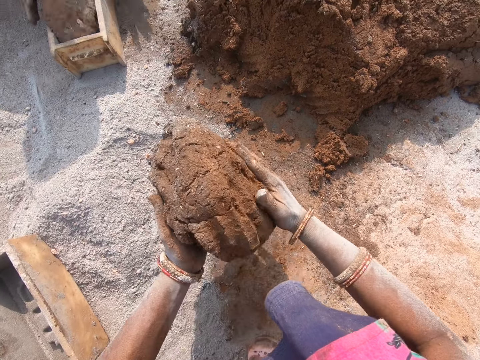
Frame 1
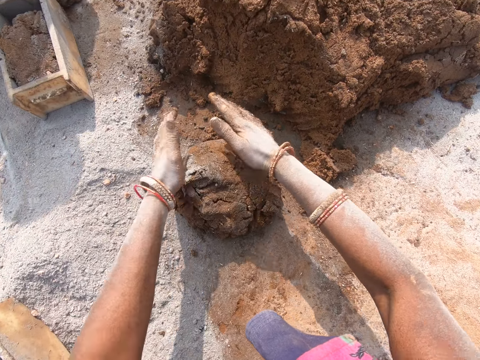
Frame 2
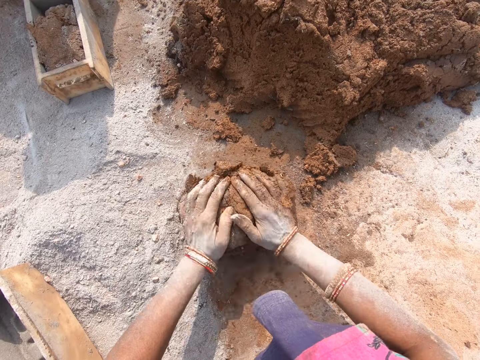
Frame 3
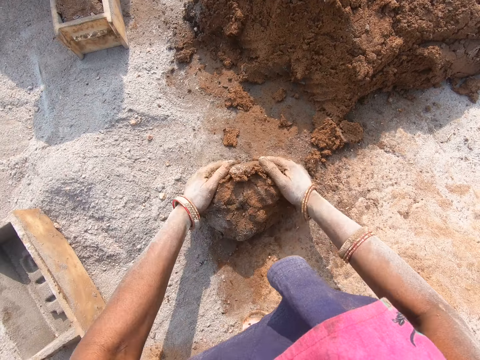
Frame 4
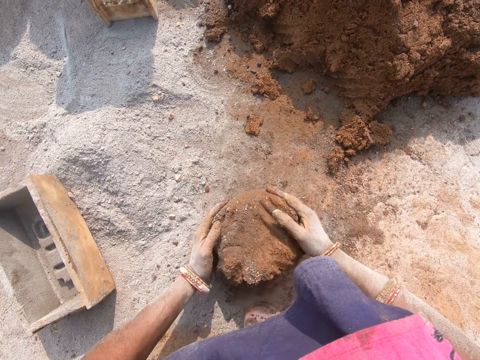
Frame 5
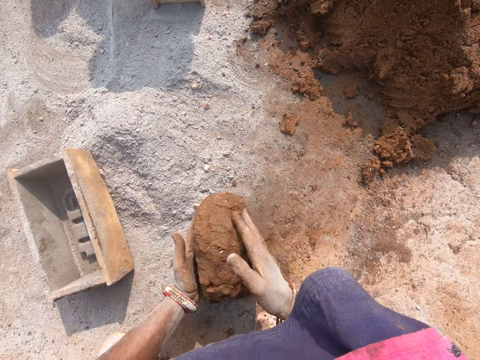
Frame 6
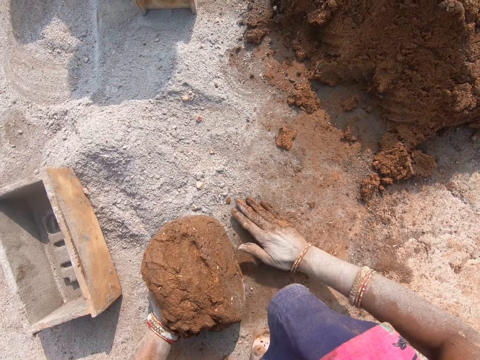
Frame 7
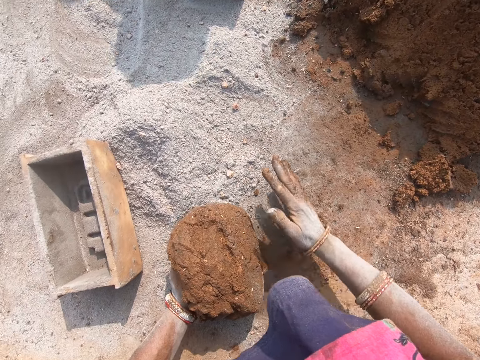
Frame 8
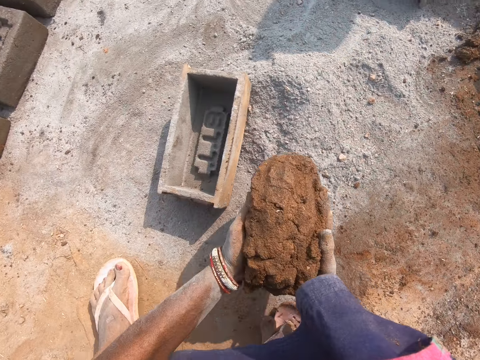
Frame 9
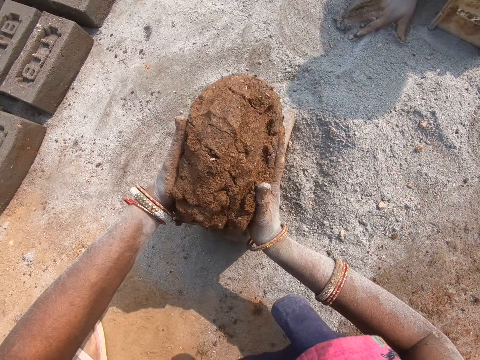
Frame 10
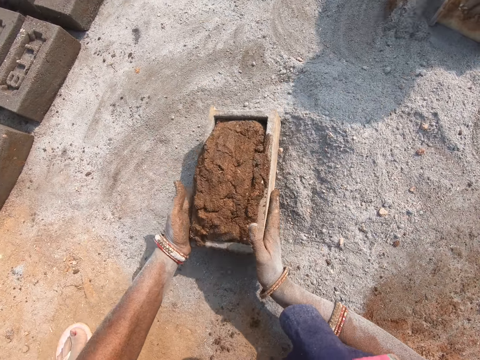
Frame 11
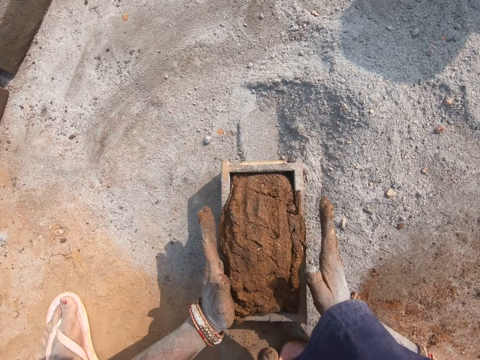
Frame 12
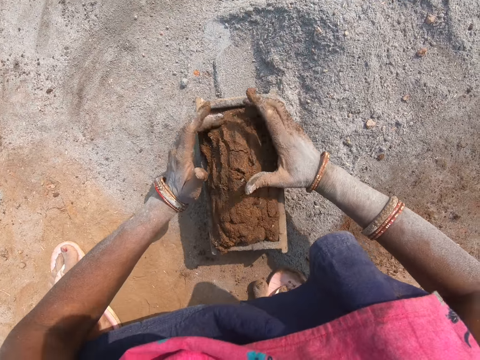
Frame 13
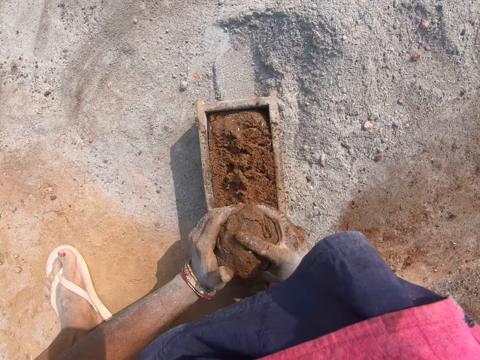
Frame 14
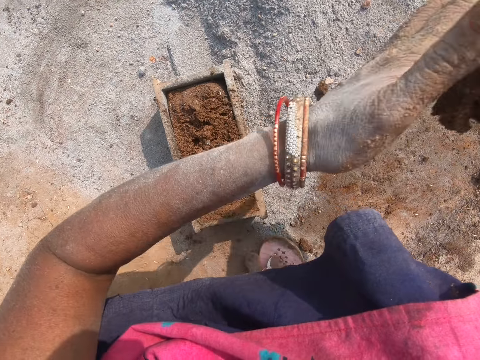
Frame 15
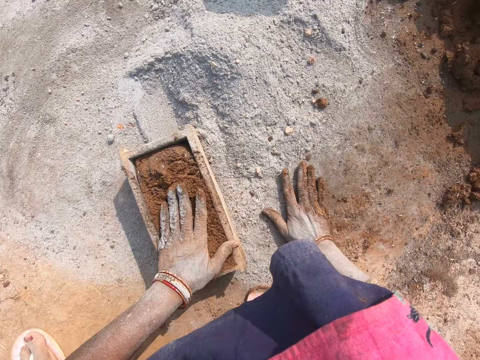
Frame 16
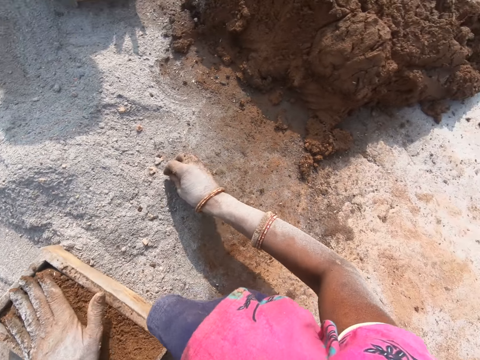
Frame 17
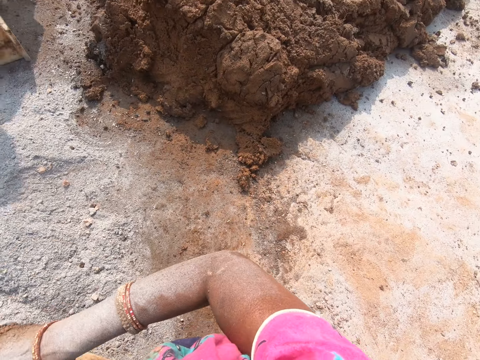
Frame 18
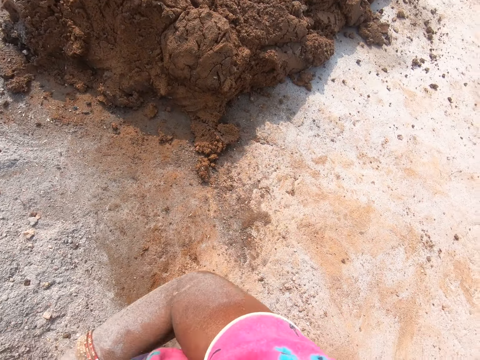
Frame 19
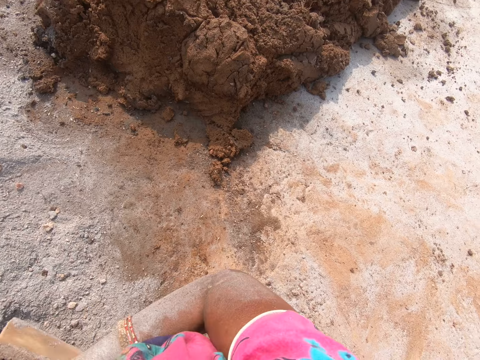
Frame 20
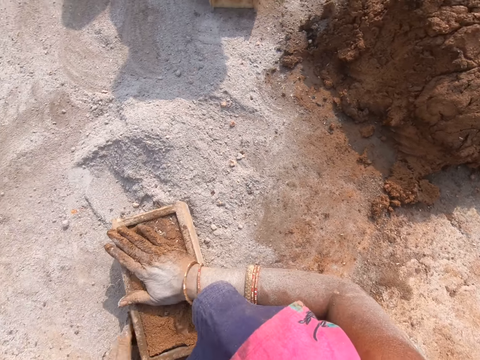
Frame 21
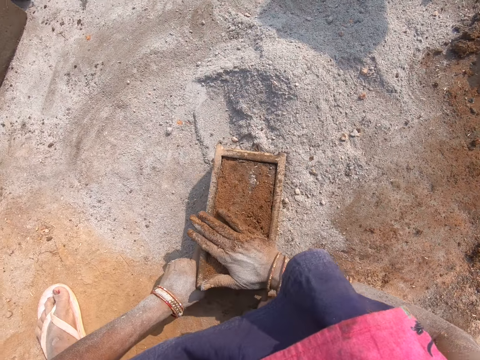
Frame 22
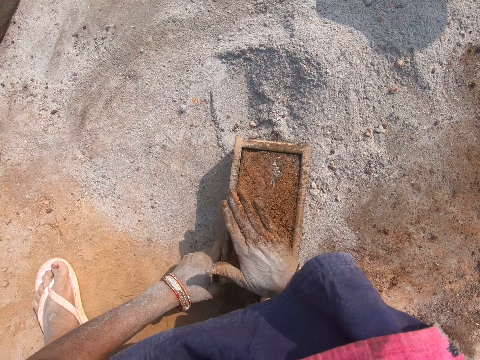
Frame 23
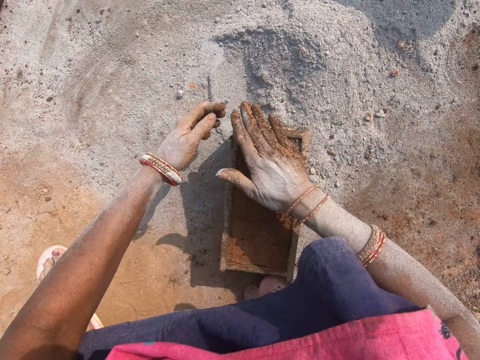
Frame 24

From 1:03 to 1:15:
The camera wearer pushes clay with the right hand and picks up the clay. They put the mud in the brick mold. They pull the brick mold. They press the clay. They remove the excess mud from the brick mold. They scoop the clay. They throw the excess mud on the mud. They pick up soil or ash from the ground. They spread the soil on the mud. They level the clay.

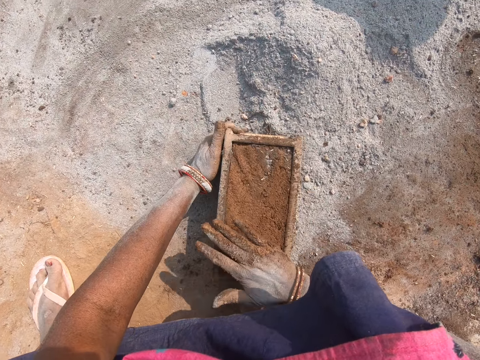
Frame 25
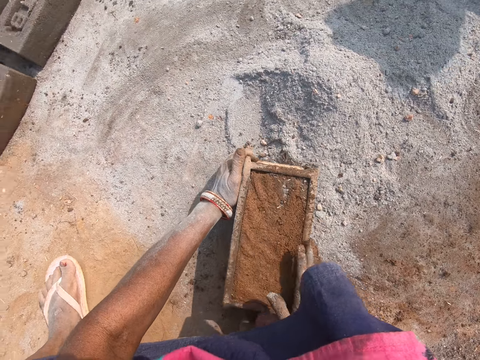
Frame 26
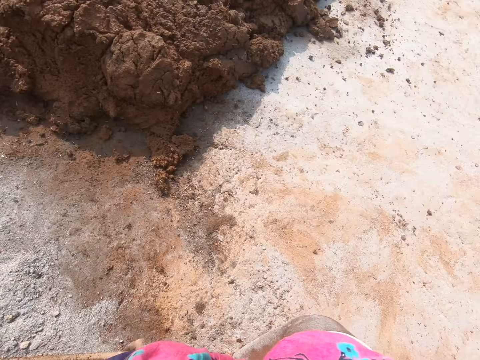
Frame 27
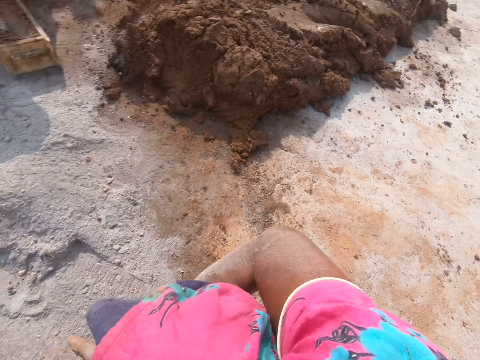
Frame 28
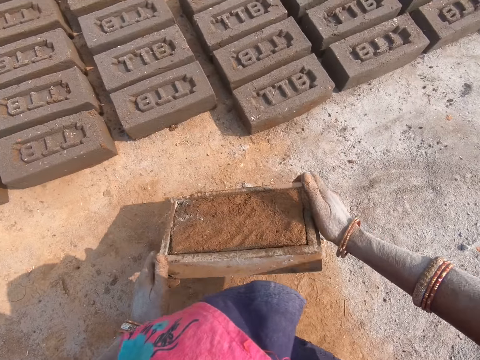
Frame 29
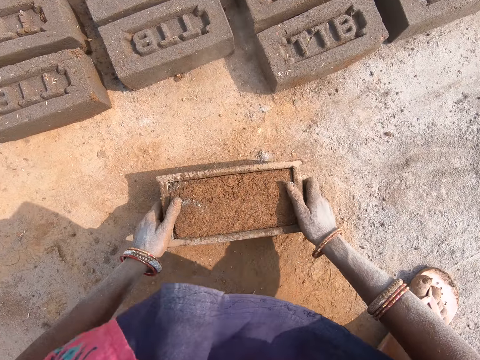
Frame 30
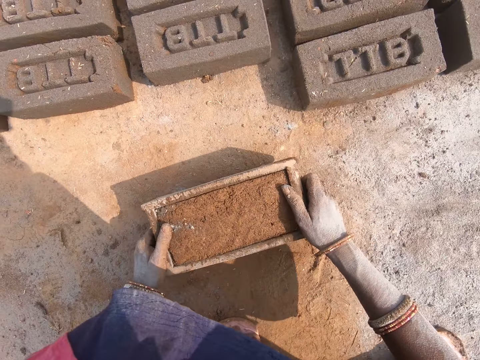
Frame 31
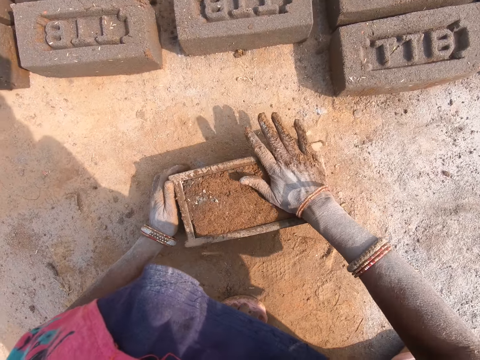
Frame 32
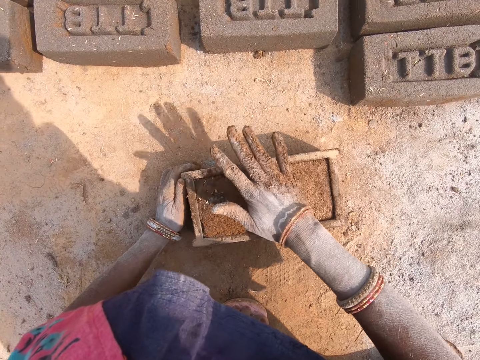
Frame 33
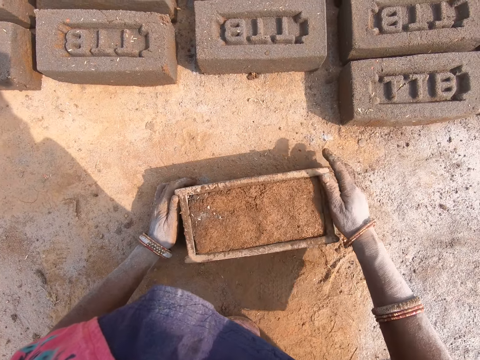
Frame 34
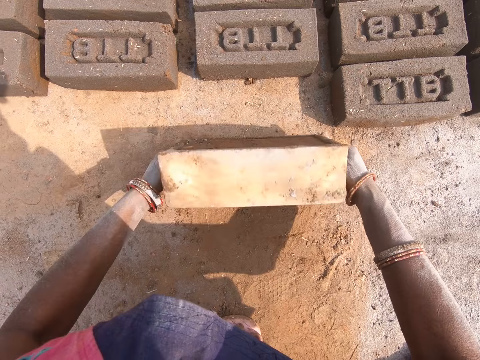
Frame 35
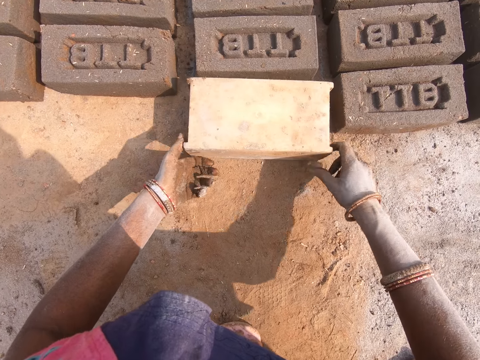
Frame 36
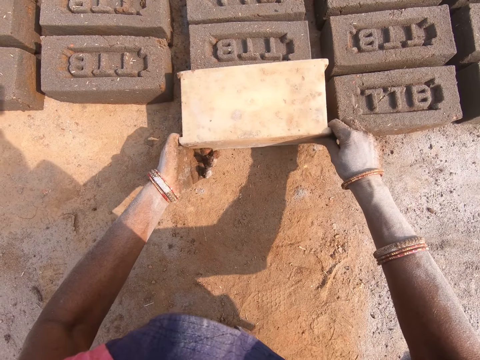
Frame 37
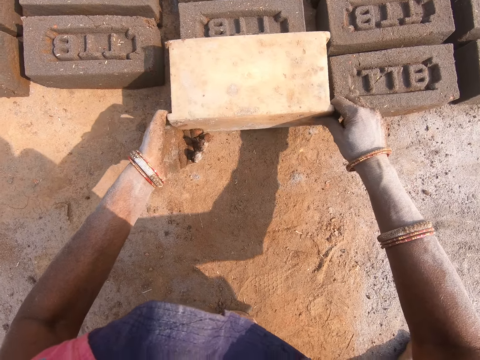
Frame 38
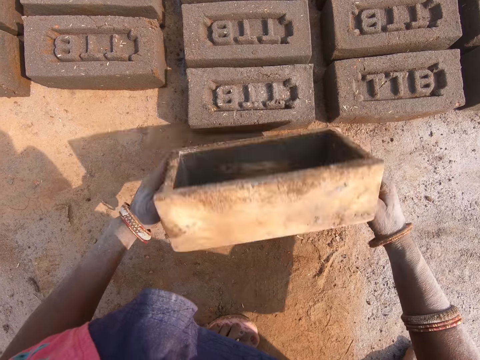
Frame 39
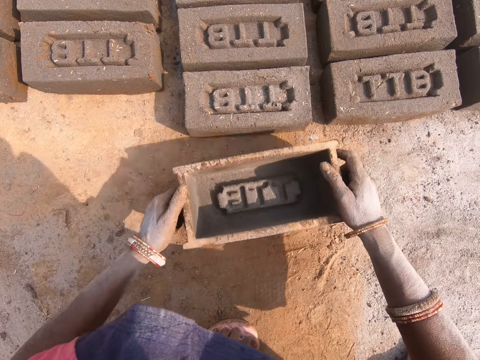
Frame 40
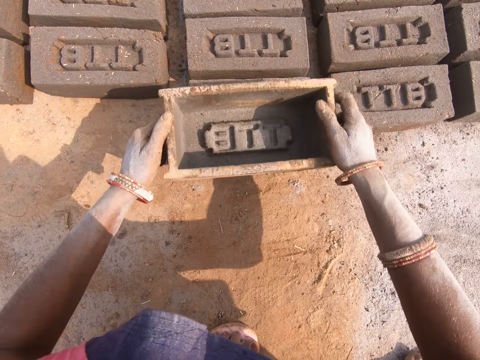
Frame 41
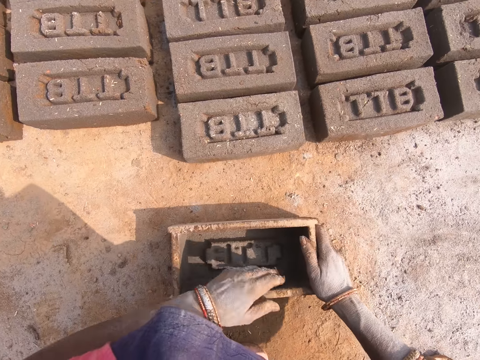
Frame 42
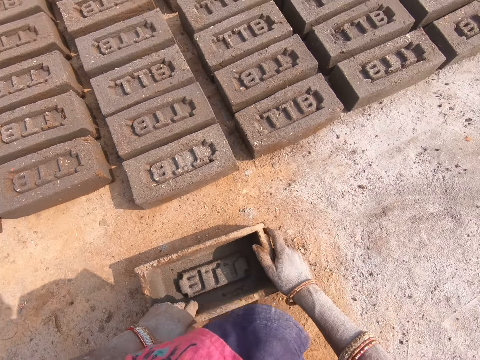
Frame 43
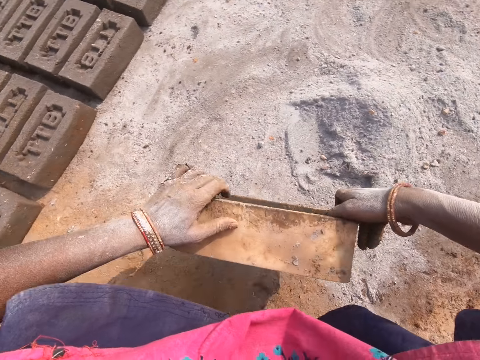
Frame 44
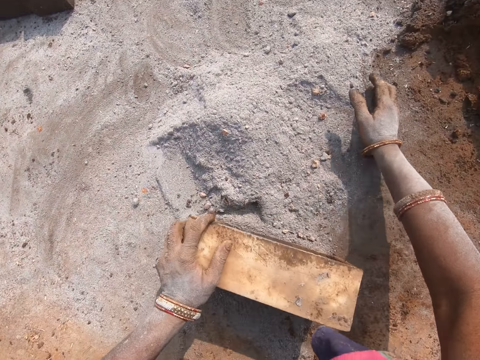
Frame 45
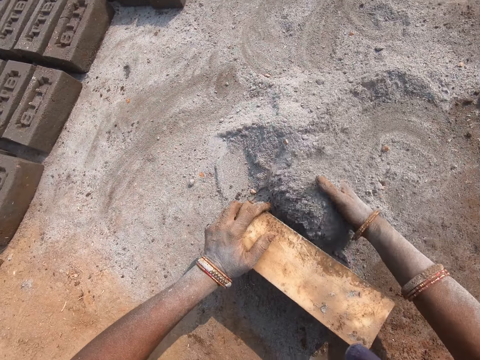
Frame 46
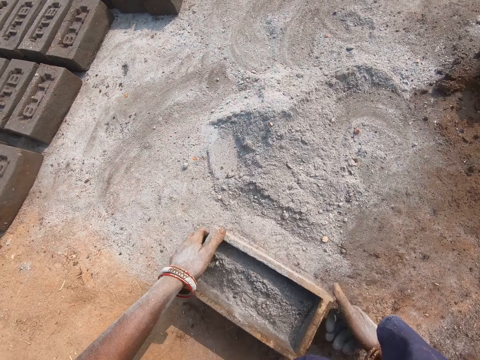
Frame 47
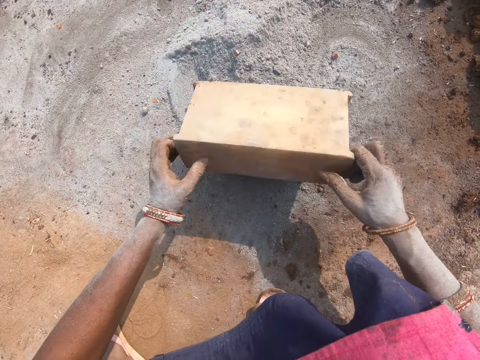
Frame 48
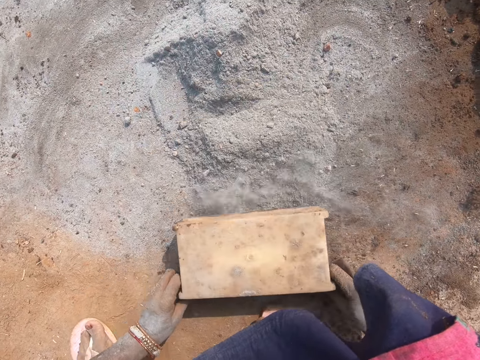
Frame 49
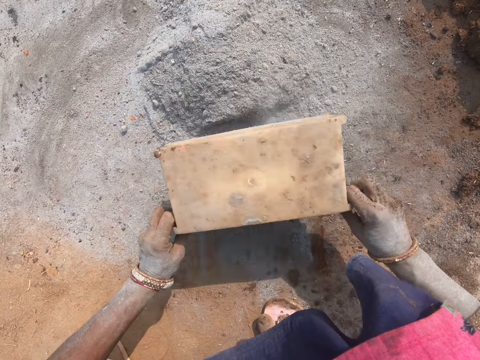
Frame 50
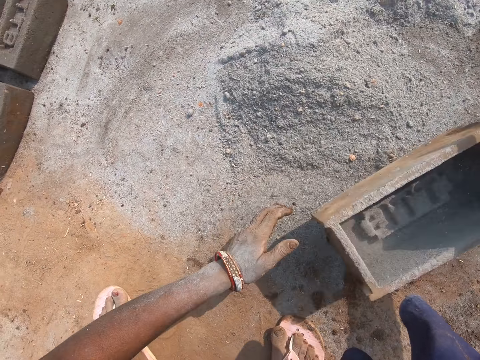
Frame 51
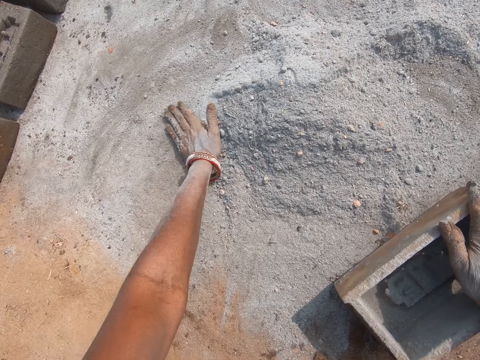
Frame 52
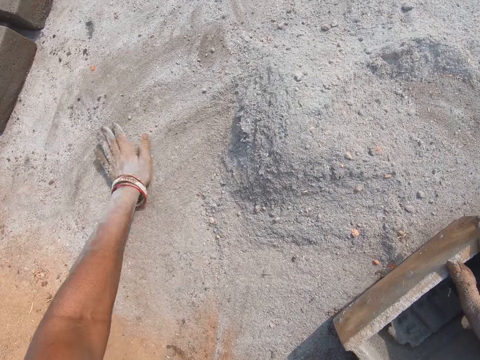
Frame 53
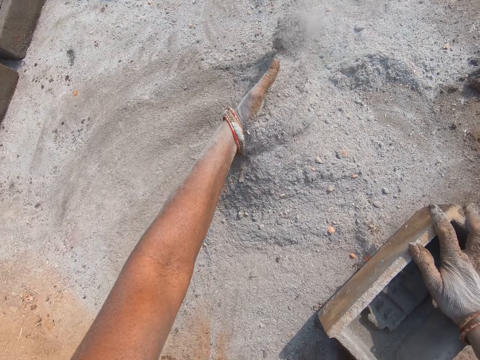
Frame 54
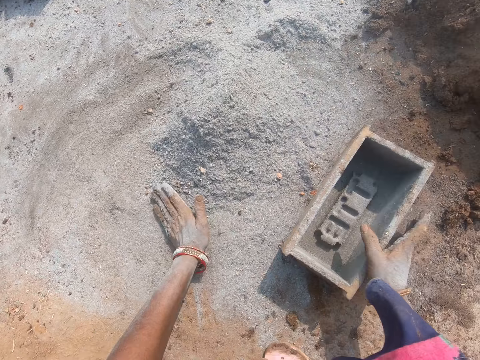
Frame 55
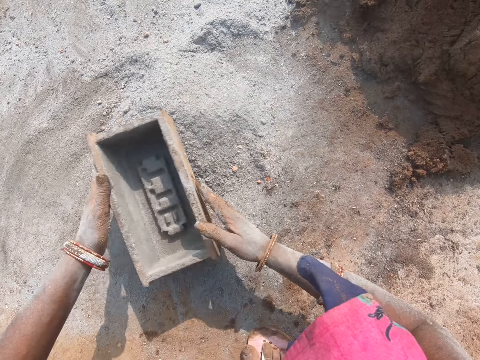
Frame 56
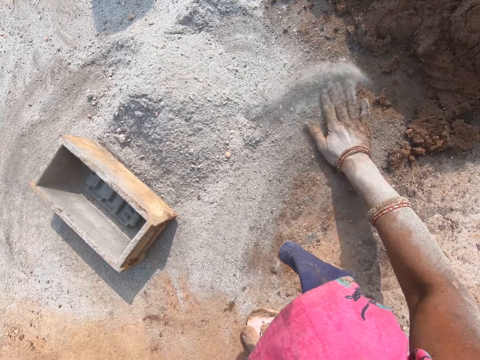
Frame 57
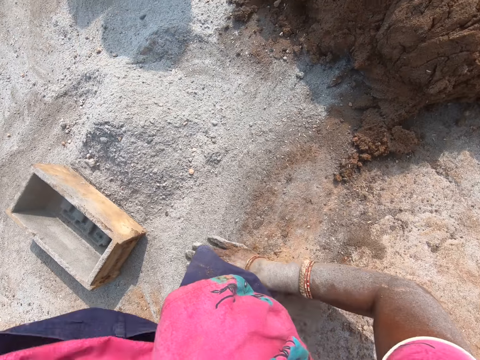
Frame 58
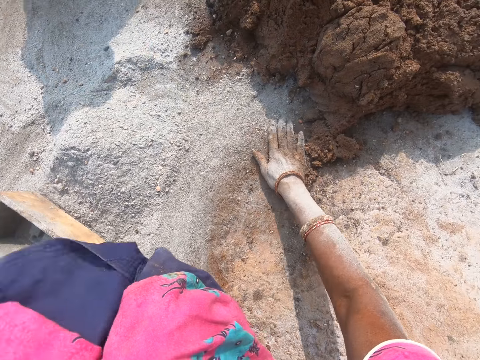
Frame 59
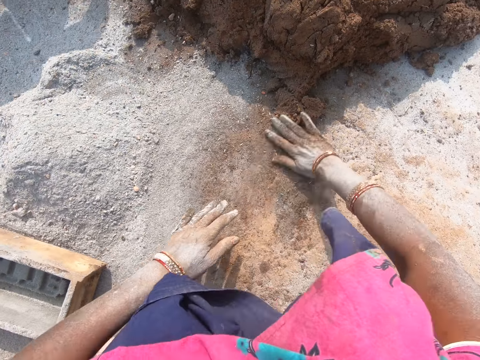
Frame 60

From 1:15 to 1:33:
The camera wearer moves the brick mold. She puts the brick mold on the ground. She touches the brick. She hits the ground with the brick mold and levels the clay. She removes the brick from the brick mold. She turns the brick mold. She picks up the brick mold. She picks up the brick mold again. She stamps the brick with the brick mold. She puts the brick mold on the ground. She moves the brick mold. She picks up the brick mold and puts the brick mold on the ground. She puts the soil or ash in the brick mold. She pours the soil on the ground. She pushes the soil with the brick mold. She turns the brick mold. She pushes the soil with her hand. She moves the brick mold on the ground and spreads the ash with her hands.
